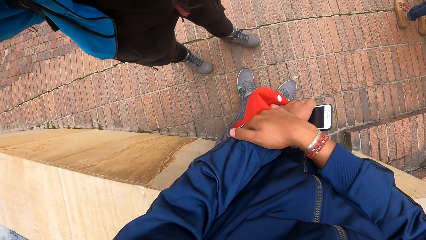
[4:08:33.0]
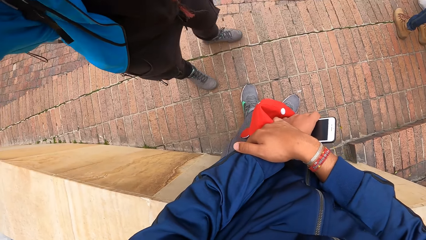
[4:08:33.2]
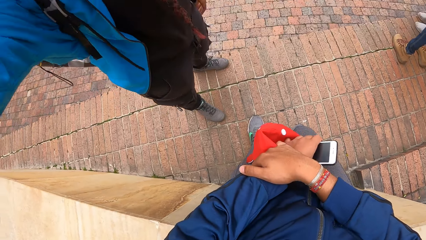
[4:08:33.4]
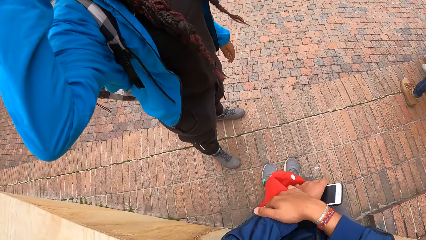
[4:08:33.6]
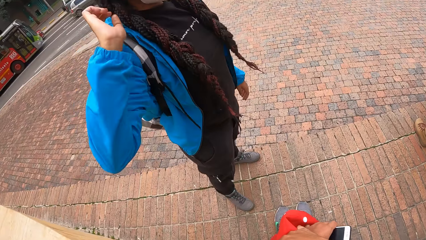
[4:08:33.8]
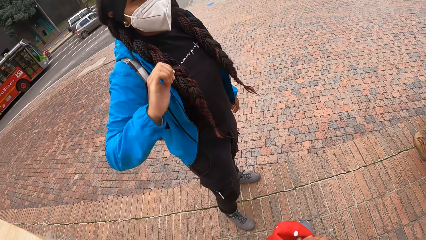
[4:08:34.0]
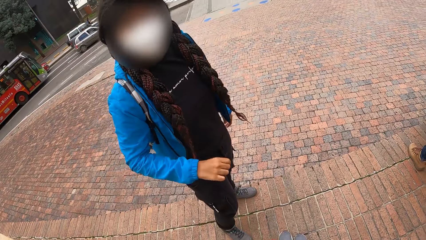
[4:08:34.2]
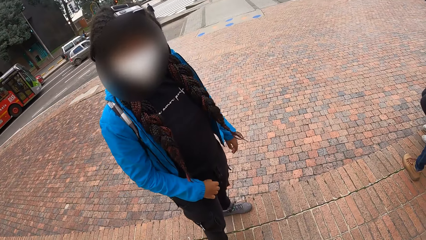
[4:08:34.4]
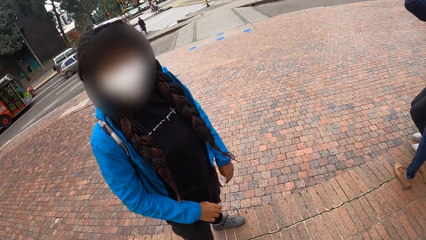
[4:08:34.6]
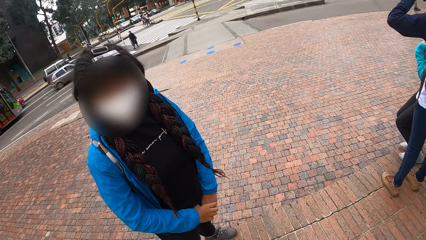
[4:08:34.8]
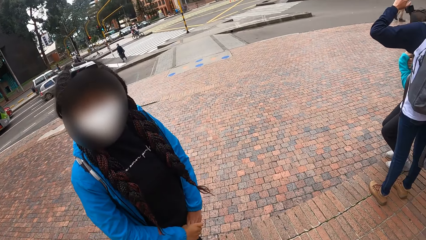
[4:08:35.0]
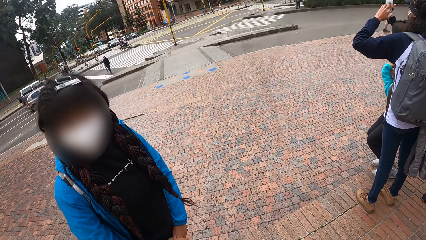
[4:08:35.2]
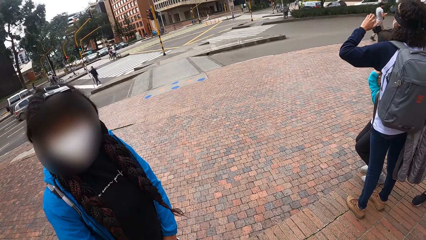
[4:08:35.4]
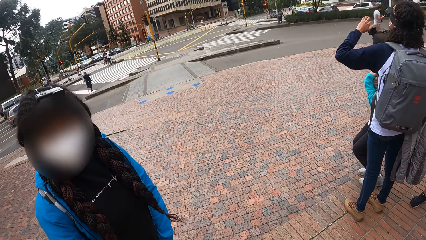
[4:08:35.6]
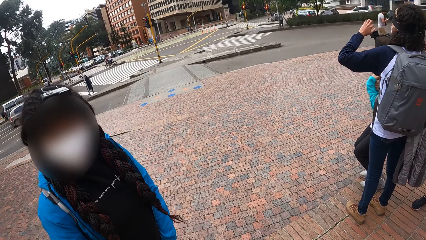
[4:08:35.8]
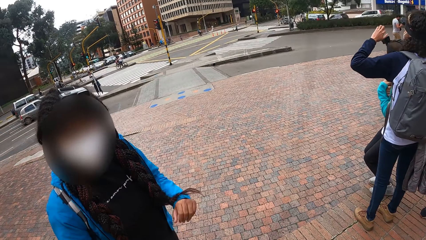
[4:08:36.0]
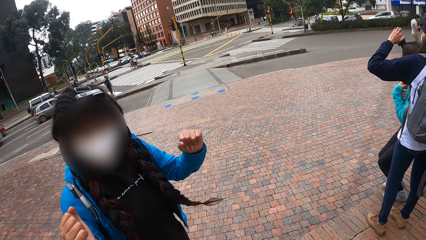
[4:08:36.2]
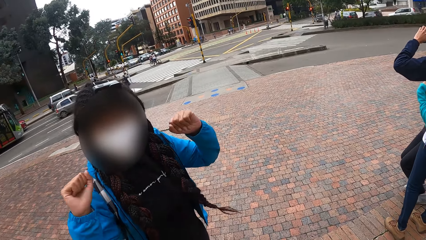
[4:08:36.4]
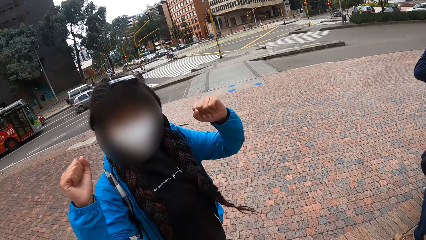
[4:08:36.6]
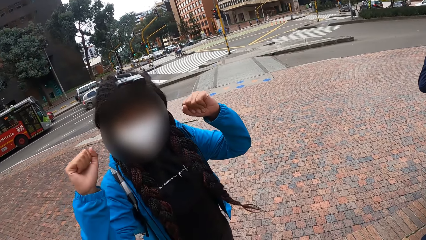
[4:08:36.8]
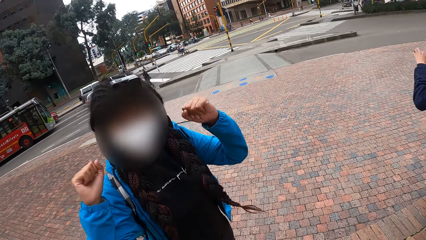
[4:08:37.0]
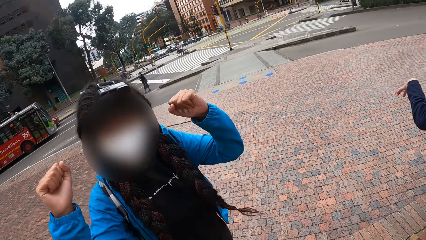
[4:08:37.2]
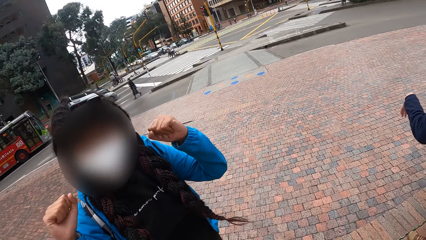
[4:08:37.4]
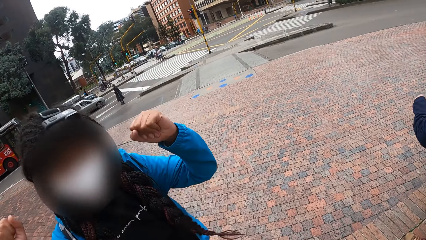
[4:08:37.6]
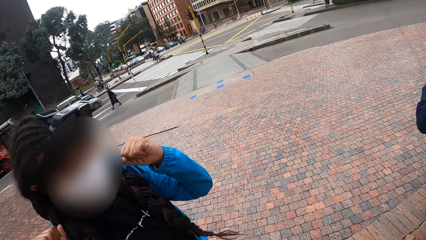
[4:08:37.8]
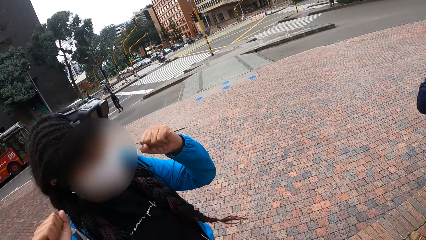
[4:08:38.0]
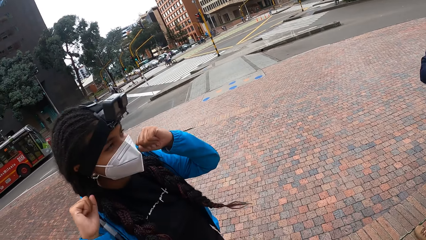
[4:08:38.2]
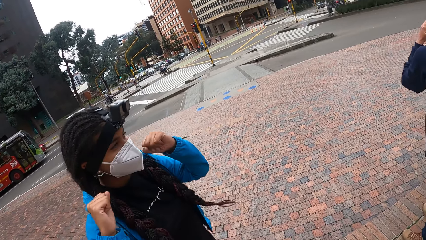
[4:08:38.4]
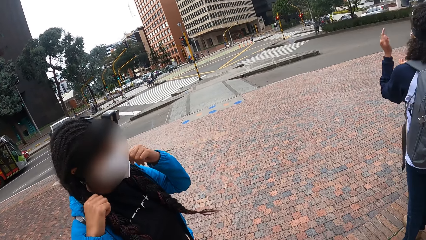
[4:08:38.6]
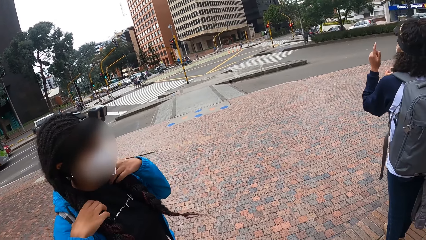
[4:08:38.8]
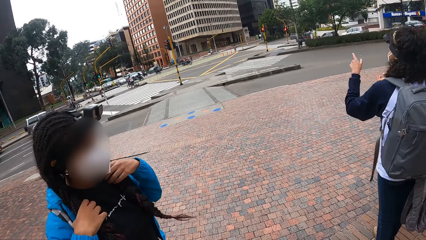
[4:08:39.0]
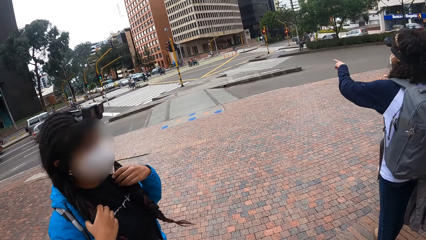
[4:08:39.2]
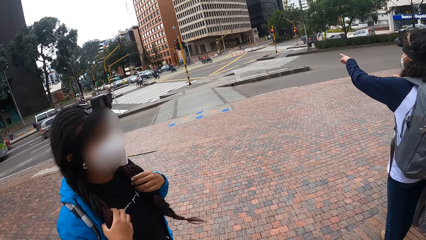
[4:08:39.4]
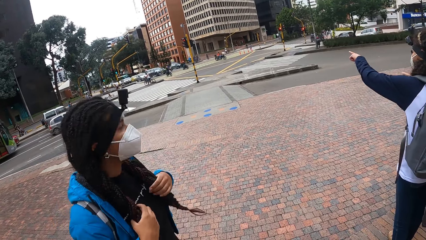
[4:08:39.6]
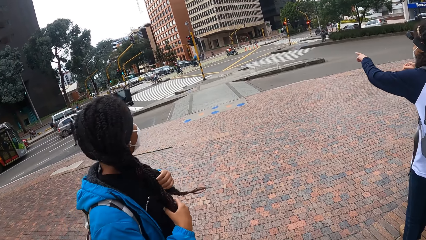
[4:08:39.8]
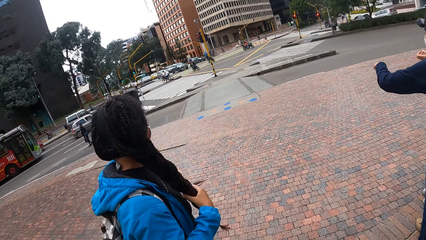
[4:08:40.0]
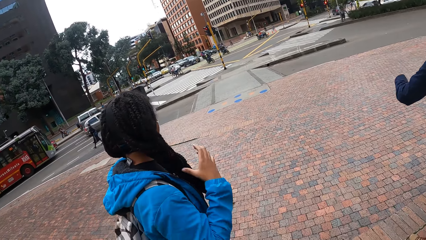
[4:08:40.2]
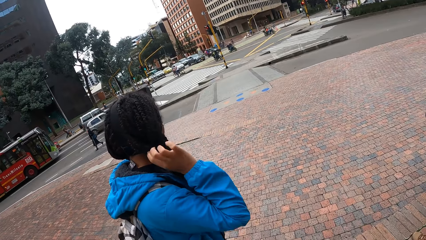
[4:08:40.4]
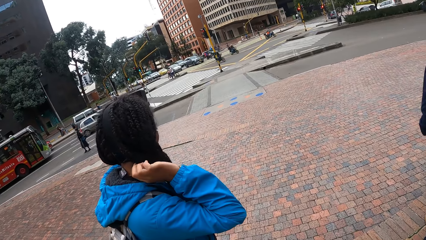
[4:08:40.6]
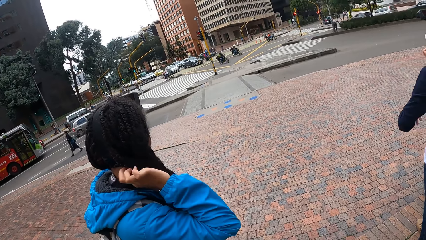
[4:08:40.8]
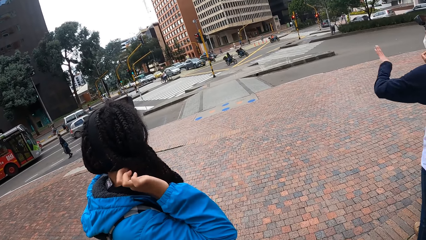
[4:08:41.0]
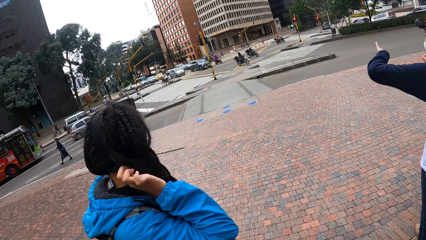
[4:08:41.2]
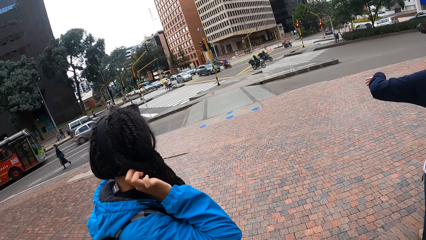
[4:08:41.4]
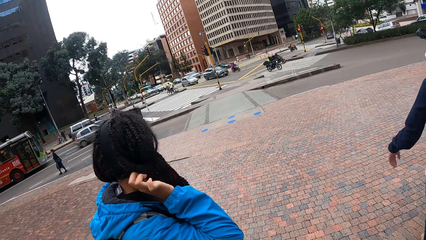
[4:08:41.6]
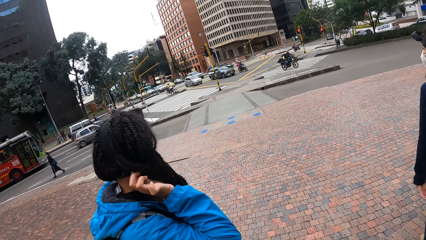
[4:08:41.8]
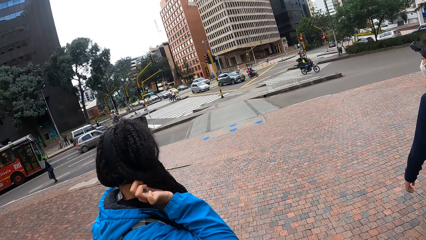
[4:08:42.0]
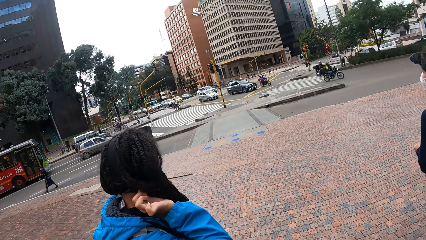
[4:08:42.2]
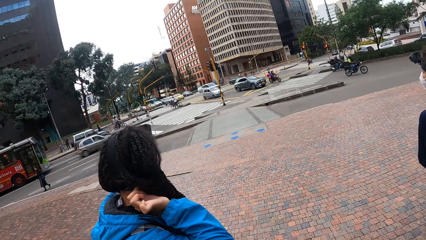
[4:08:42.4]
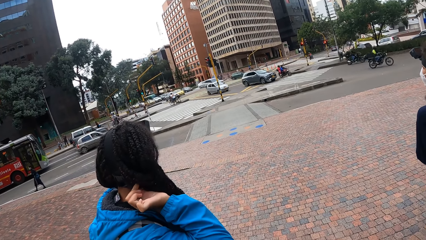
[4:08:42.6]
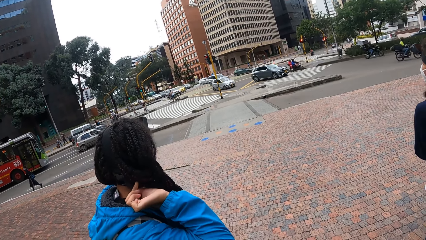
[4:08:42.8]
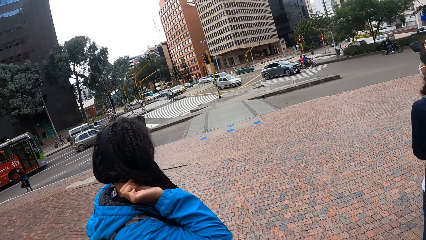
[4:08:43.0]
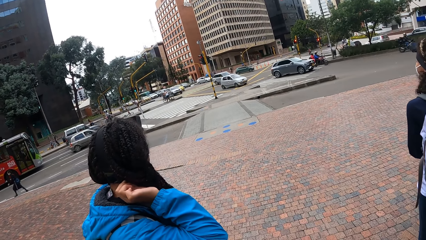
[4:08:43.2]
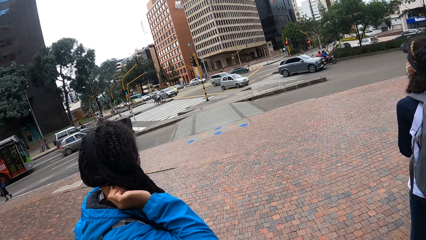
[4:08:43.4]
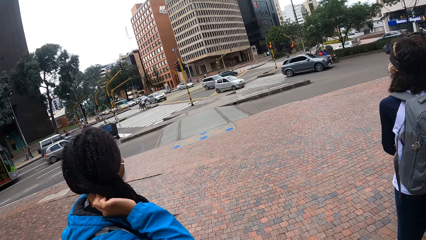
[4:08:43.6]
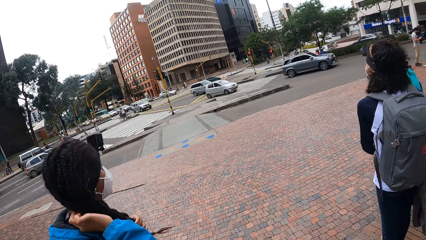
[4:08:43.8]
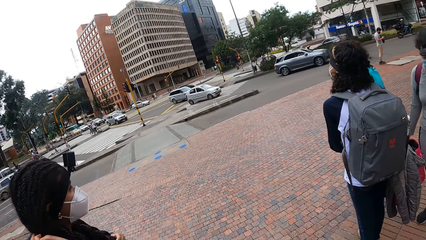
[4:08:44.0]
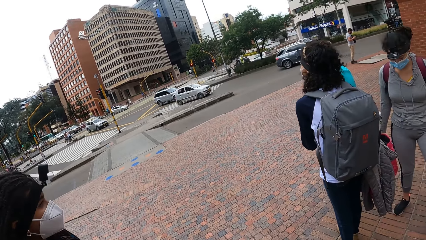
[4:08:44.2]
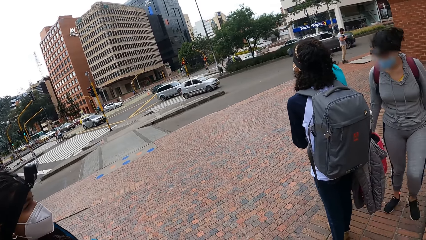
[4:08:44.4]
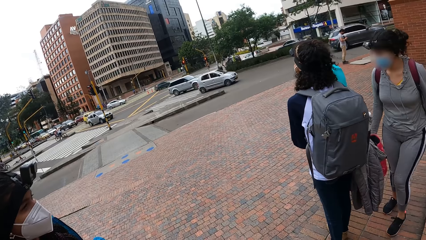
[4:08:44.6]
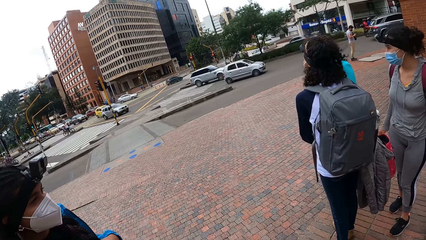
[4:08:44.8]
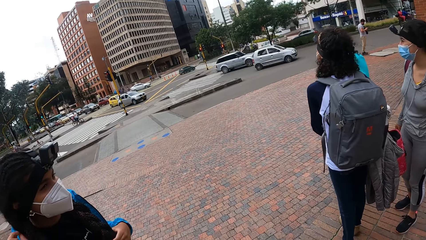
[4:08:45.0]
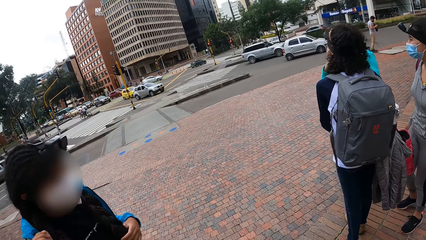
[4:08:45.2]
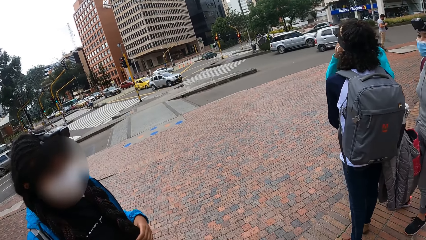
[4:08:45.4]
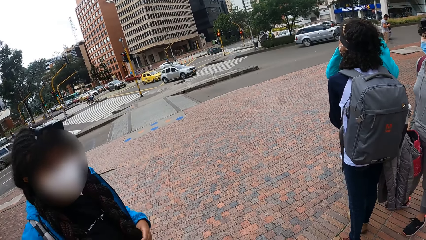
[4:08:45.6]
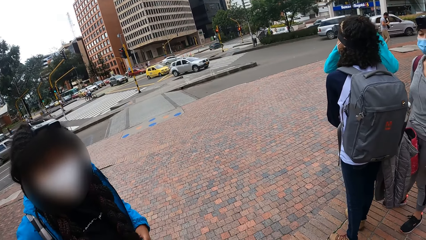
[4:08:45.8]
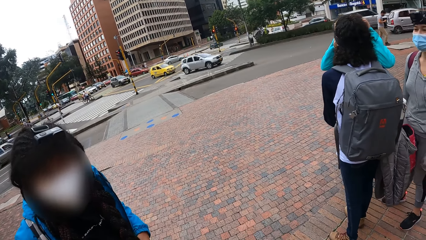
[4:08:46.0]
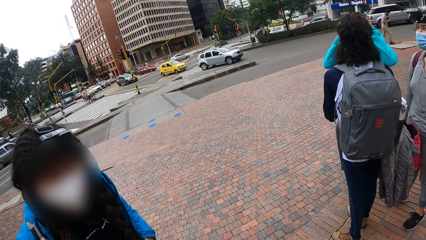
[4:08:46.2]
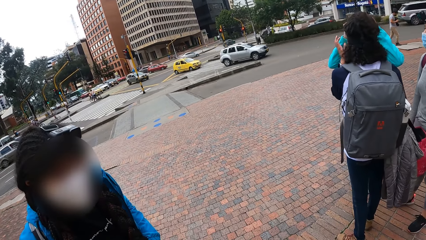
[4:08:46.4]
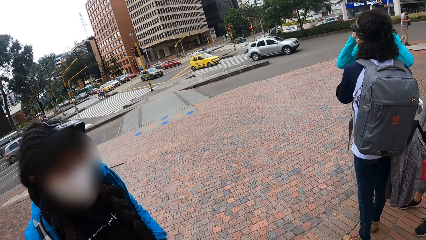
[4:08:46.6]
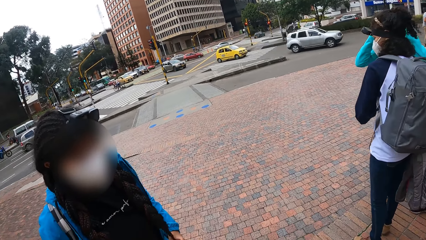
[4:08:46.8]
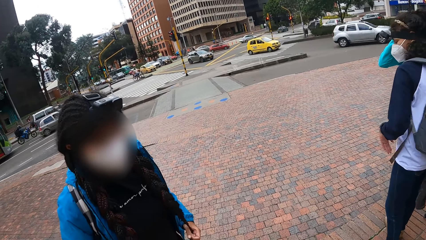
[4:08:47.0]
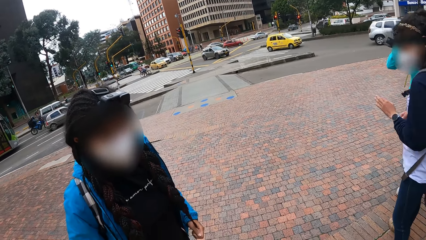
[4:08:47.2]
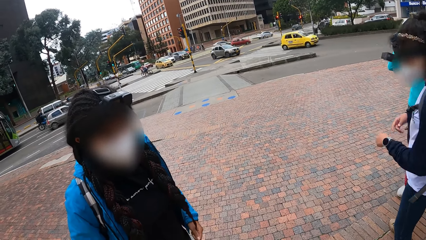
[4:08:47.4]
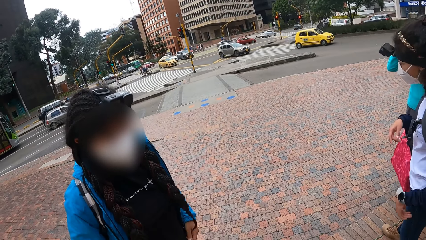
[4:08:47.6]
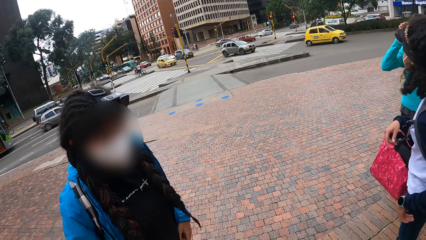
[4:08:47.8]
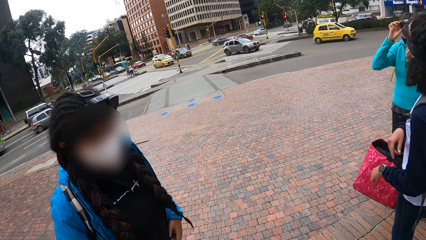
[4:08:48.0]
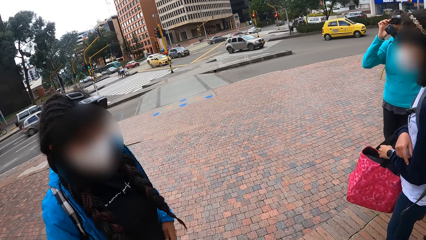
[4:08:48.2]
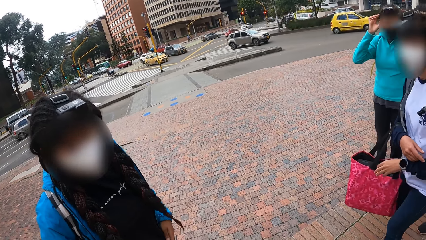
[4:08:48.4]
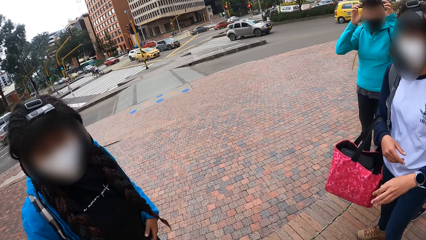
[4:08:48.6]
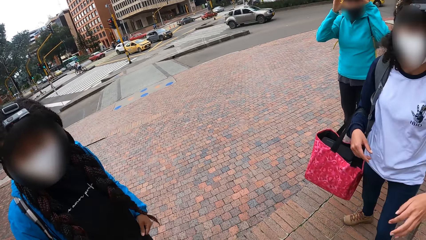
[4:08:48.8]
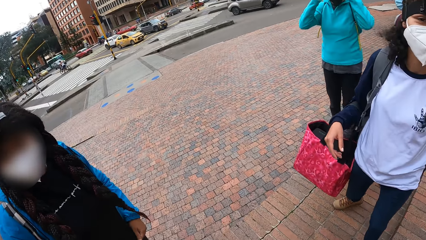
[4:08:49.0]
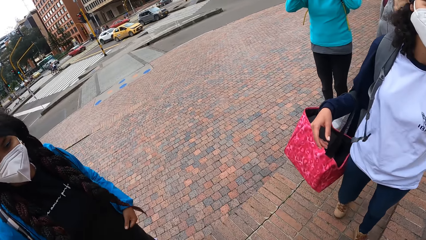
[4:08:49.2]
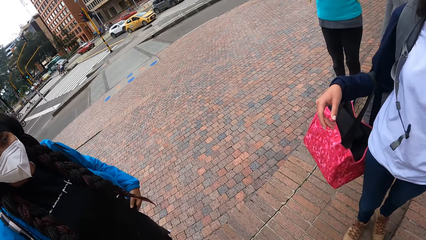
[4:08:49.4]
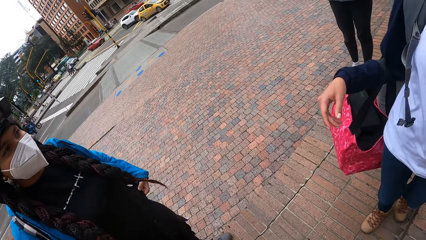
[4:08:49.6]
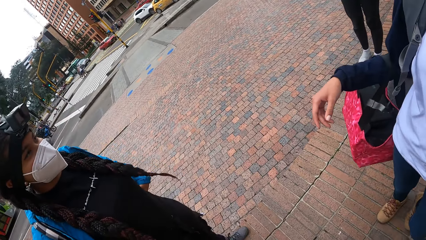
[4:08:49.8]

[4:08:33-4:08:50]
The woman lowers her left hand, raises her hands, and fiddles her hair with her hands.
